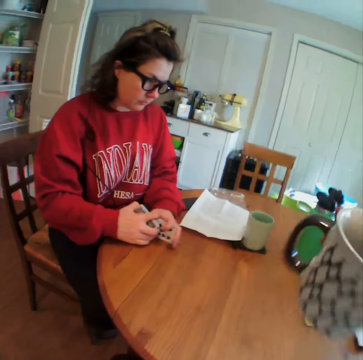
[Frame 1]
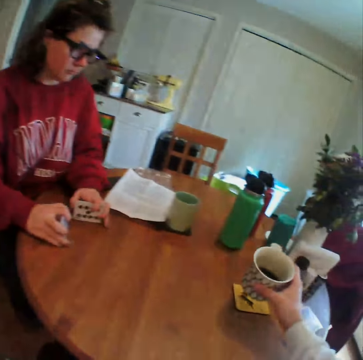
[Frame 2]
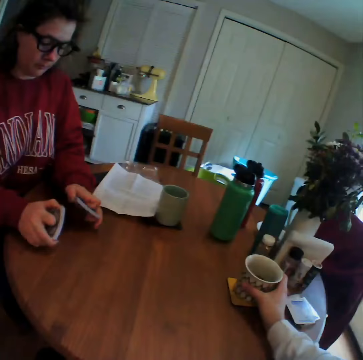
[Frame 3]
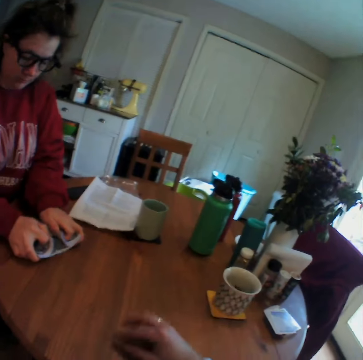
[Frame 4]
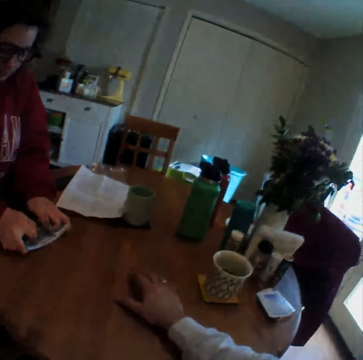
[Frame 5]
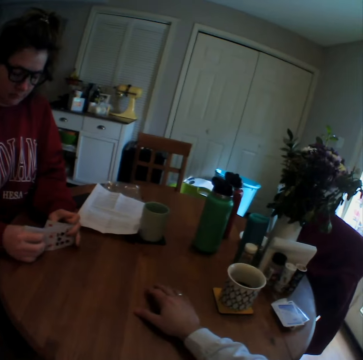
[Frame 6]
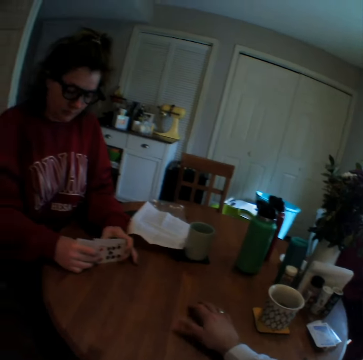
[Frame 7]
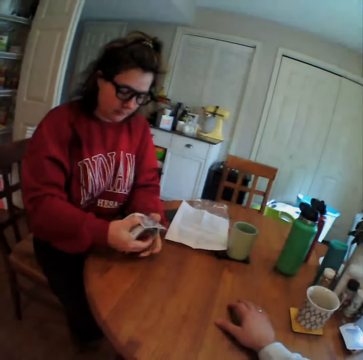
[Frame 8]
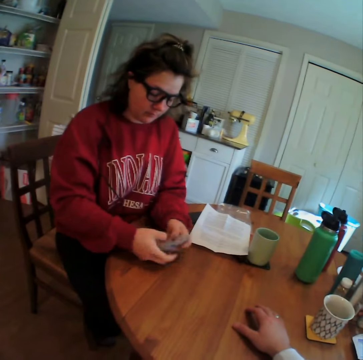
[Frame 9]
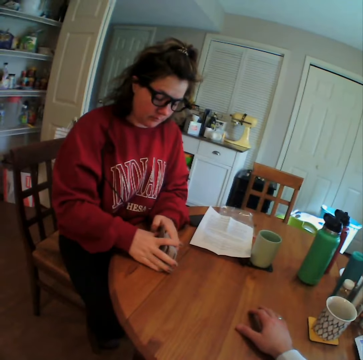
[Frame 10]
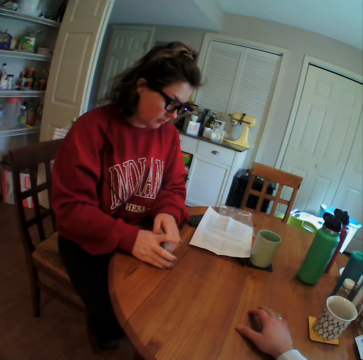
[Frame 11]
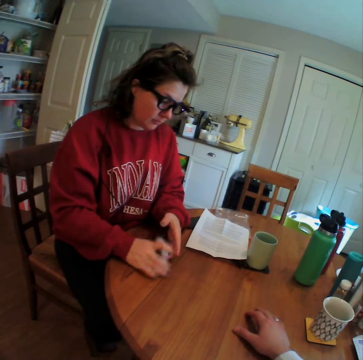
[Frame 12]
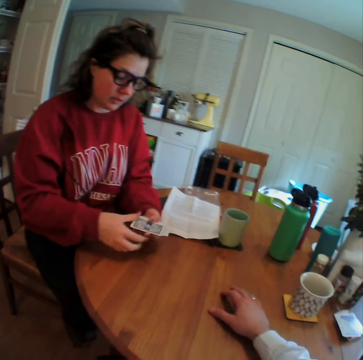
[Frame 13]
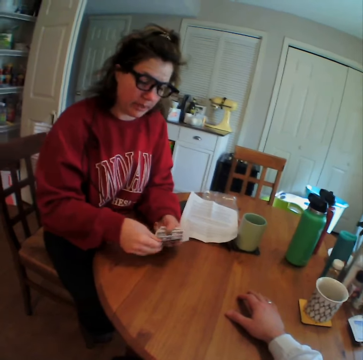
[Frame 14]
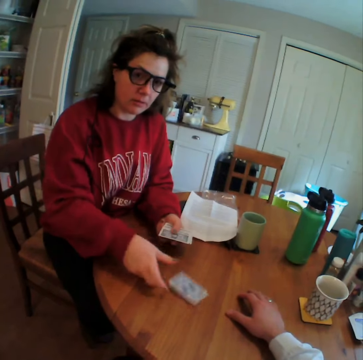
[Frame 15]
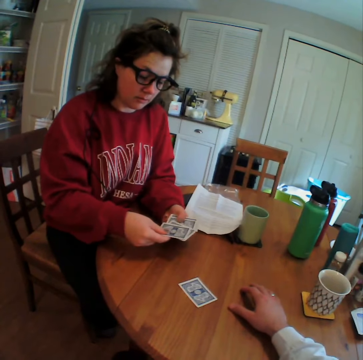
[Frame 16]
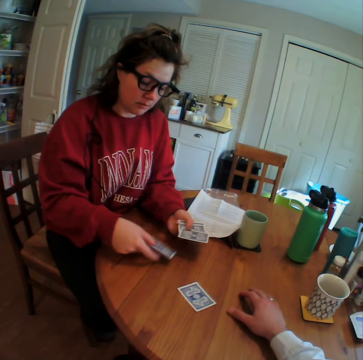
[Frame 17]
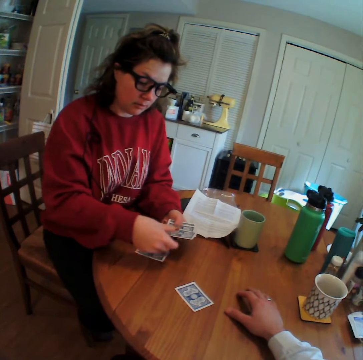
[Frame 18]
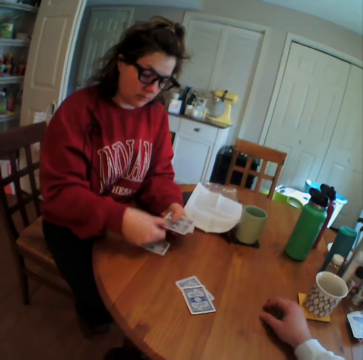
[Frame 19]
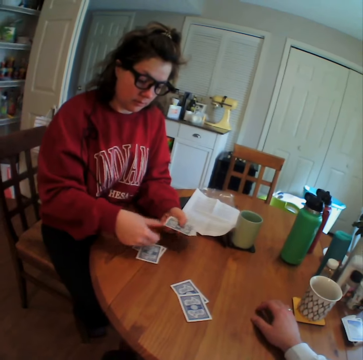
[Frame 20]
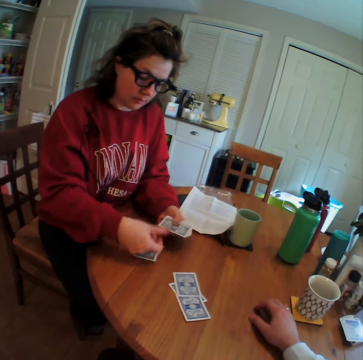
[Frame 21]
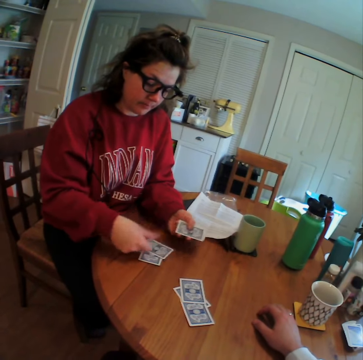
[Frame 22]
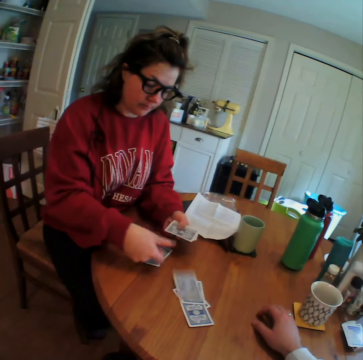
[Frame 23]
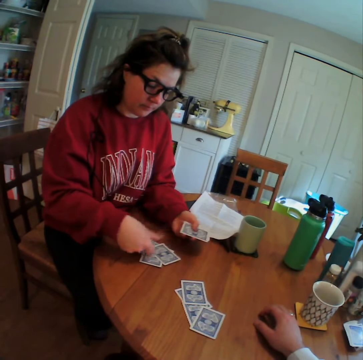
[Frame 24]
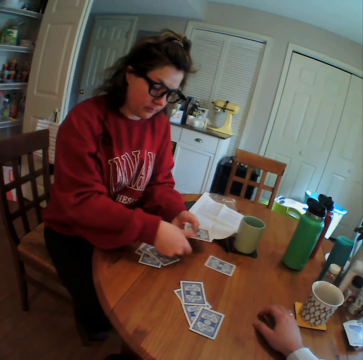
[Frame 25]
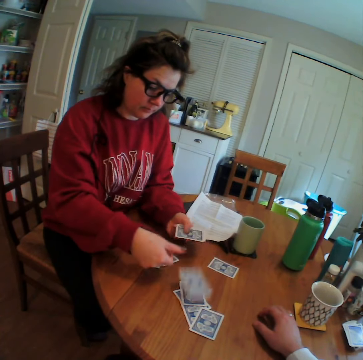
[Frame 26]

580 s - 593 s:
The camera wearer returns the cup on the table. He taps his fingers on the table. A lady shuffles the cards. The lady hits the cards on the table. The lady distributes the cards and divides the cards into three groups.

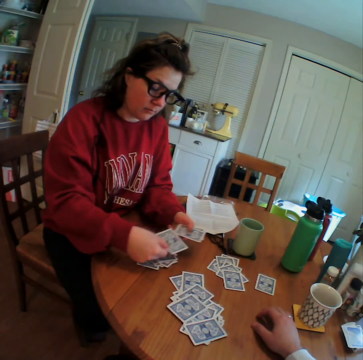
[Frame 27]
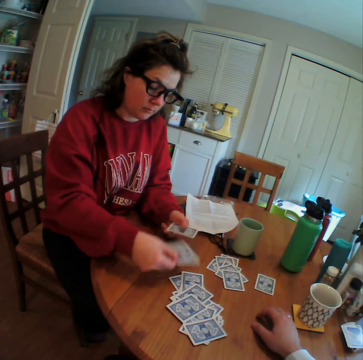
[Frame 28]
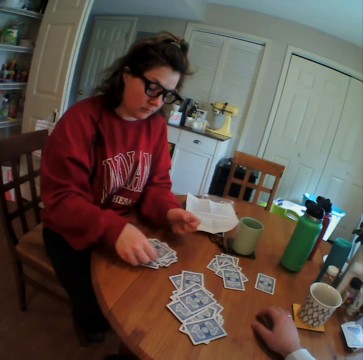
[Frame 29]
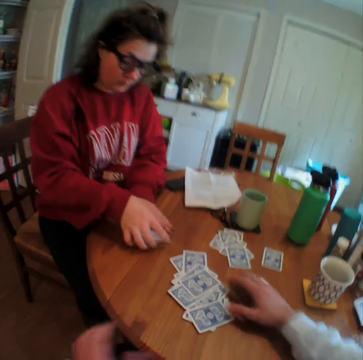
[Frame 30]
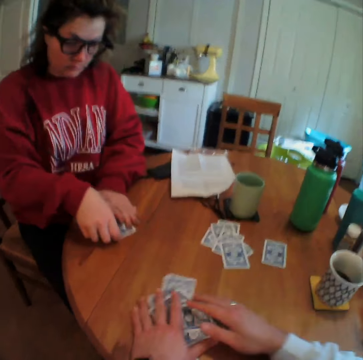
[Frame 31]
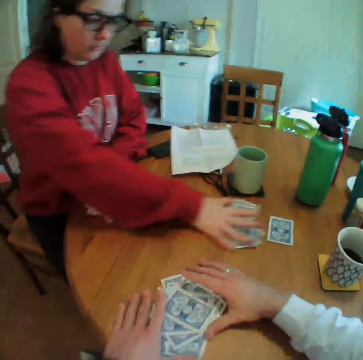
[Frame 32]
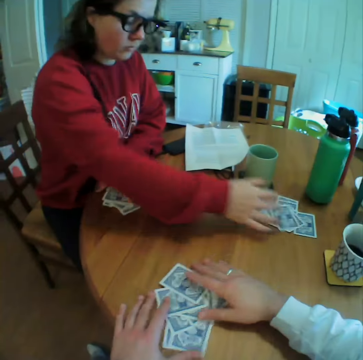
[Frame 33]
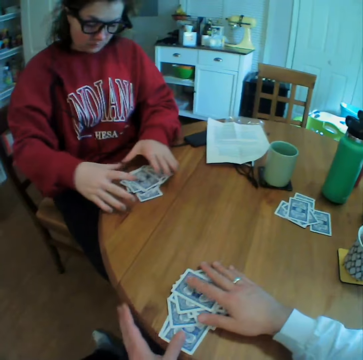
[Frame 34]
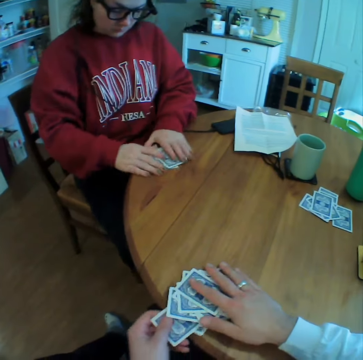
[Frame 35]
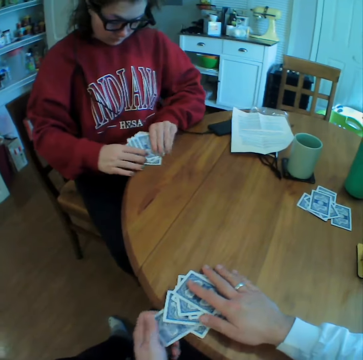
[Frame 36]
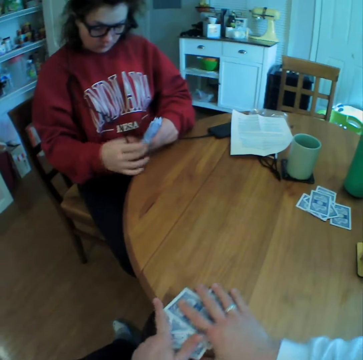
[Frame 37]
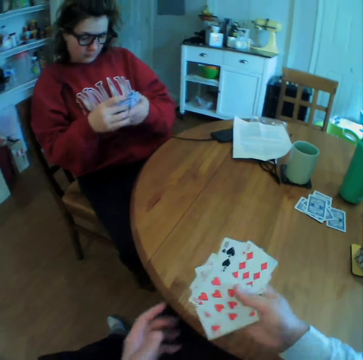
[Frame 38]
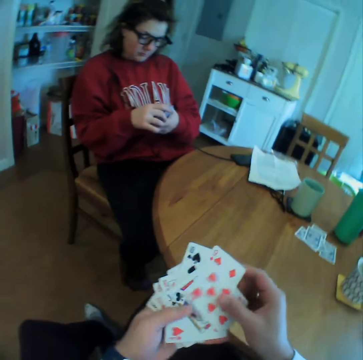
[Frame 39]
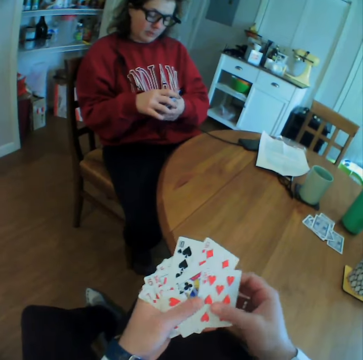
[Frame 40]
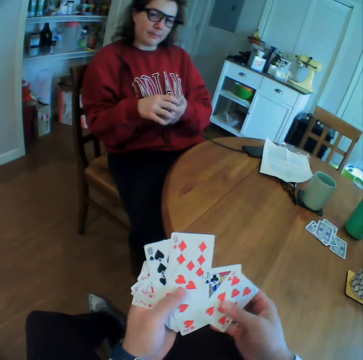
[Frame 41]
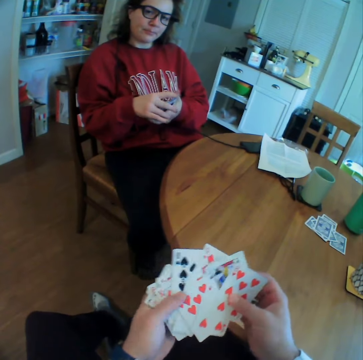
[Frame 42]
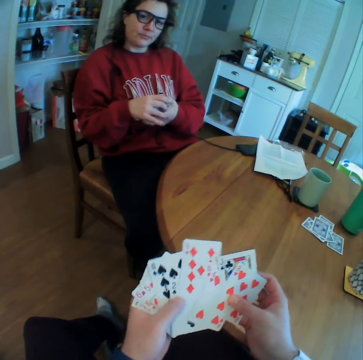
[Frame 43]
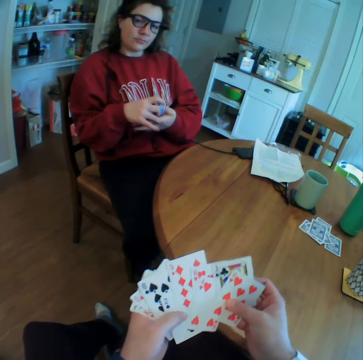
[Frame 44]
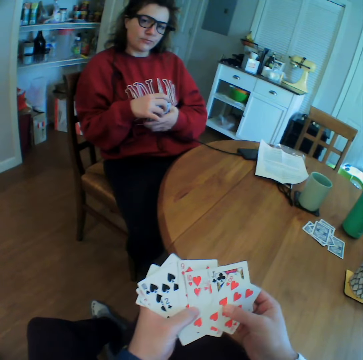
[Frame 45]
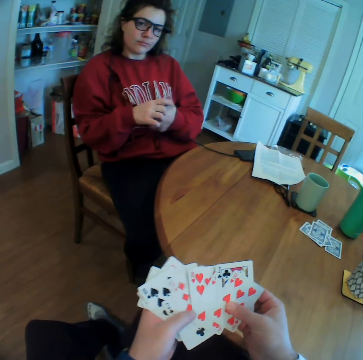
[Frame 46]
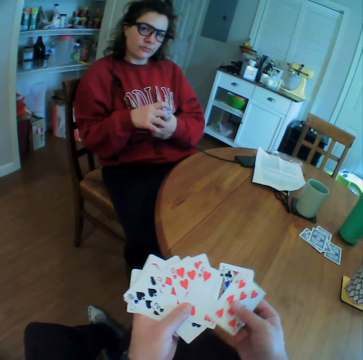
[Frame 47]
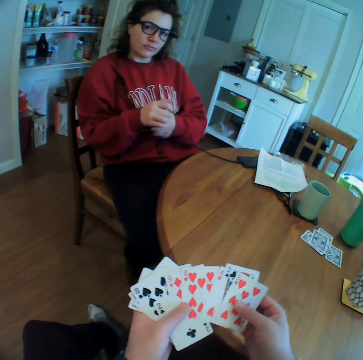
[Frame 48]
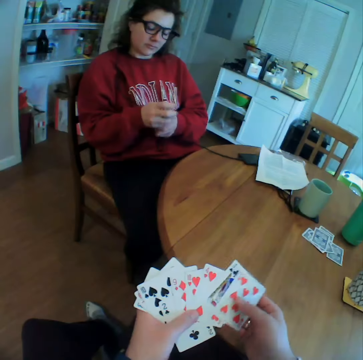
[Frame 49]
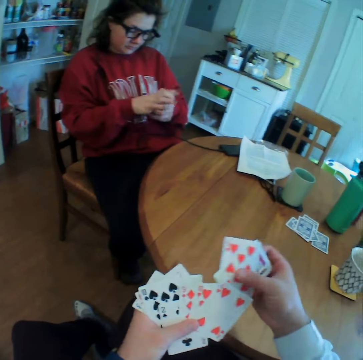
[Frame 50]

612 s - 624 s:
A lady collects one group of cards. The camera wearer collects another group of cards. The lady pushes the third group of cards away. The camera wearer shuffles his cards. The lady shuffles her cards.

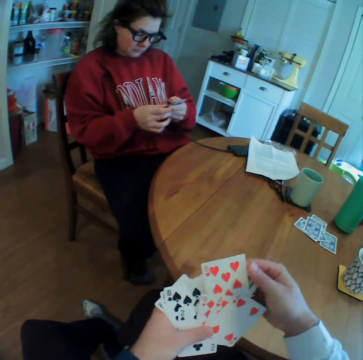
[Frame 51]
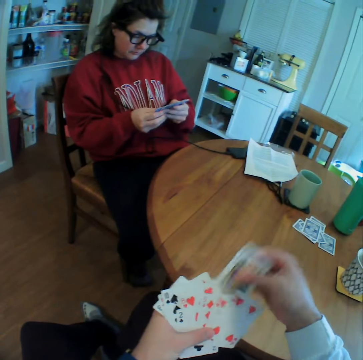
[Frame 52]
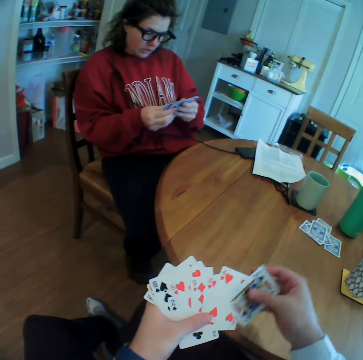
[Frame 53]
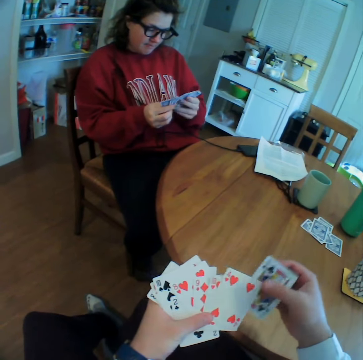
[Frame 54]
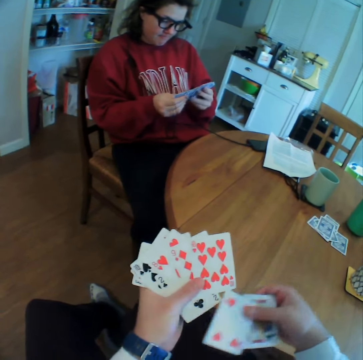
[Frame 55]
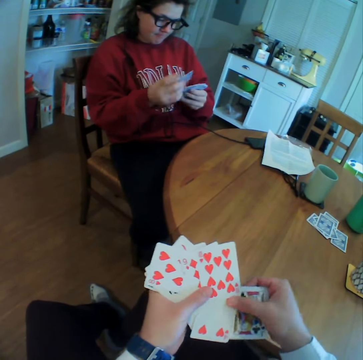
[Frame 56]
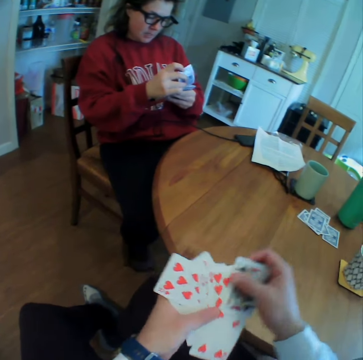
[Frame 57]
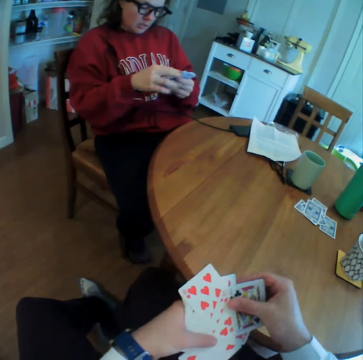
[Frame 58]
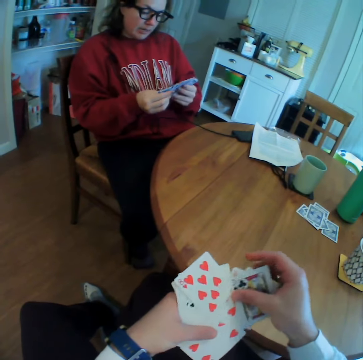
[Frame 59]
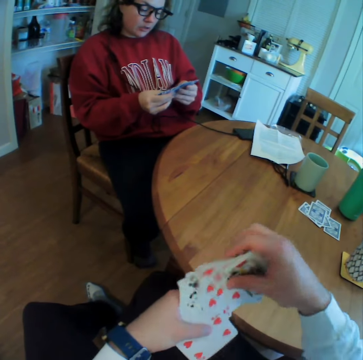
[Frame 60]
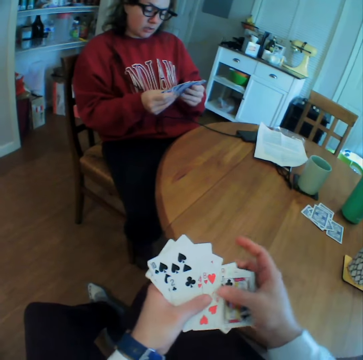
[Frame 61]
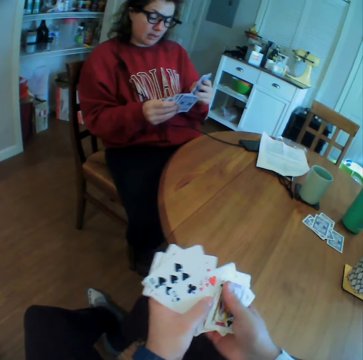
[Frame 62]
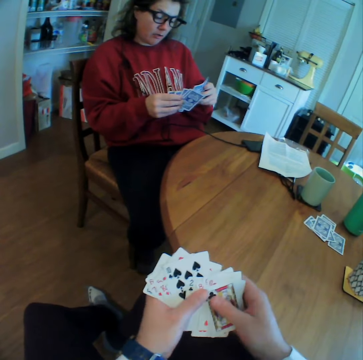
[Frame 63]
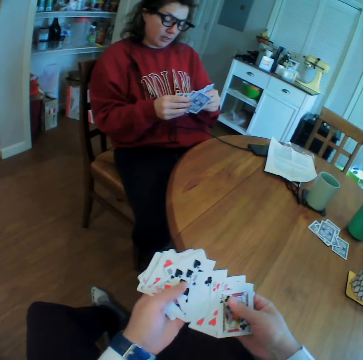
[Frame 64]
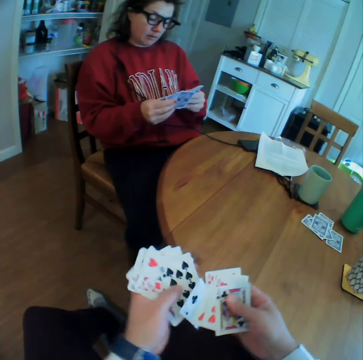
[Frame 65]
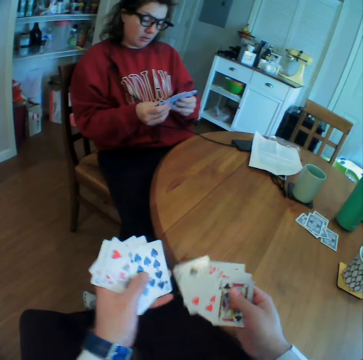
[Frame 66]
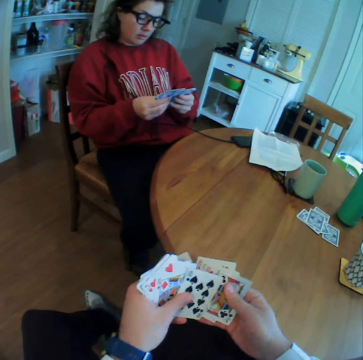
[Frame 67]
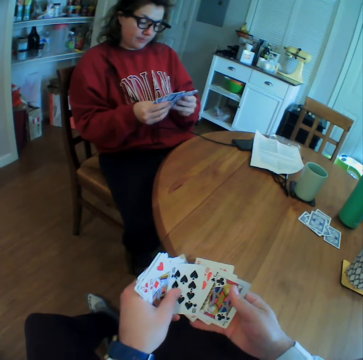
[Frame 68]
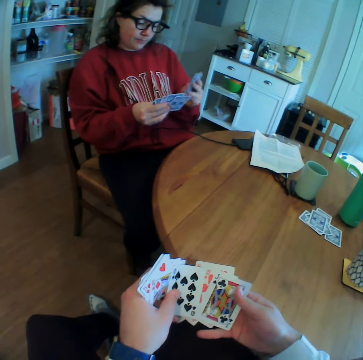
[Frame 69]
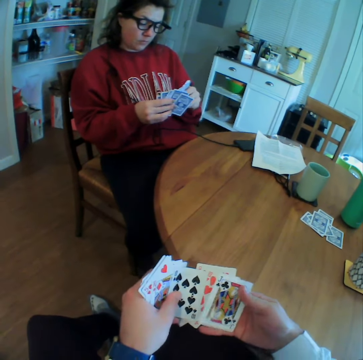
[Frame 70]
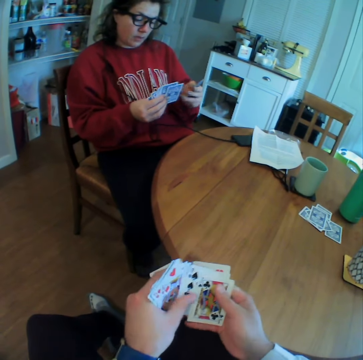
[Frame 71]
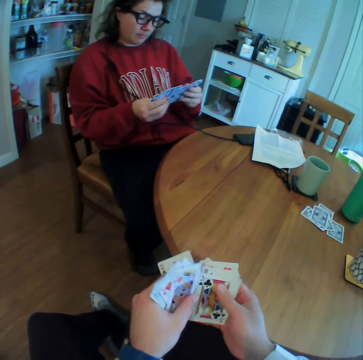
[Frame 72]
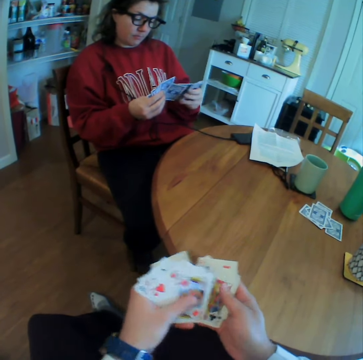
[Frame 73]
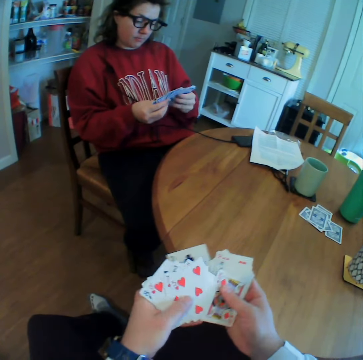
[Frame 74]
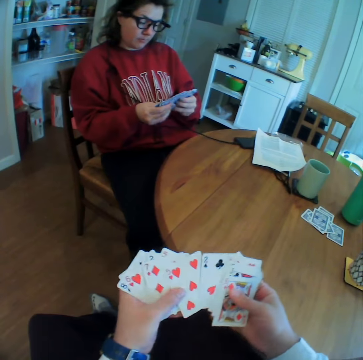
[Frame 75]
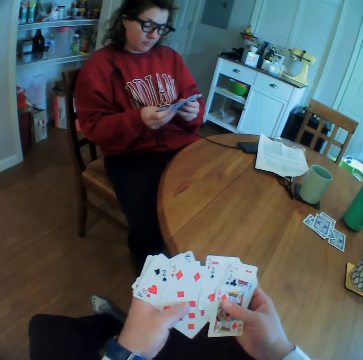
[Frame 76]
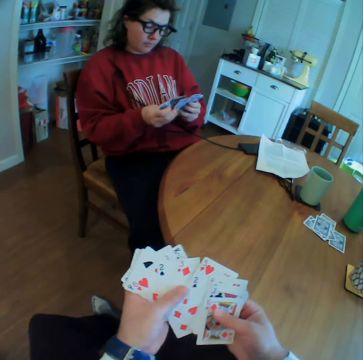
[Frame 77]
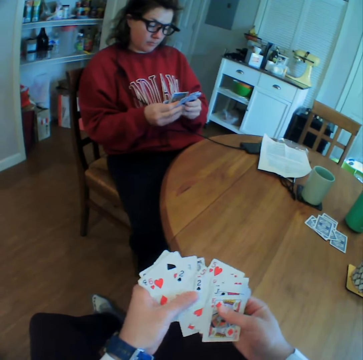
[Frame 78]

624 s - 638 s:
The camera wearer arranges the cards on his hand. A woman arranges the cards on her hand.
